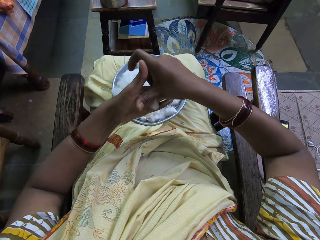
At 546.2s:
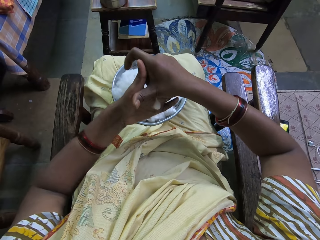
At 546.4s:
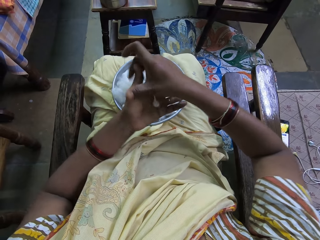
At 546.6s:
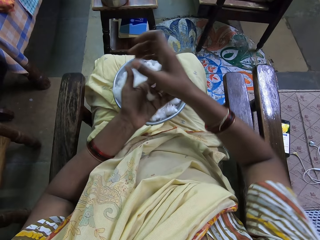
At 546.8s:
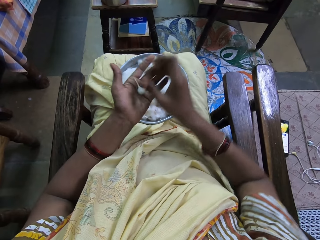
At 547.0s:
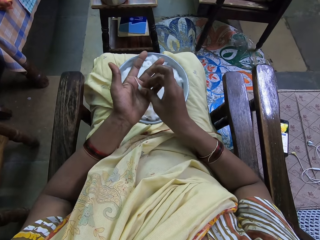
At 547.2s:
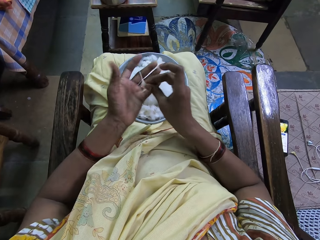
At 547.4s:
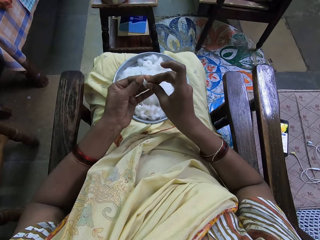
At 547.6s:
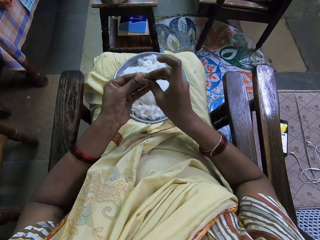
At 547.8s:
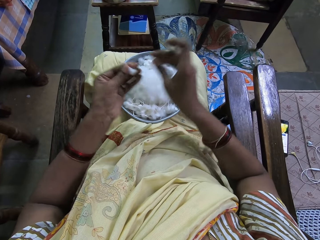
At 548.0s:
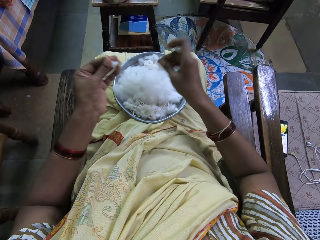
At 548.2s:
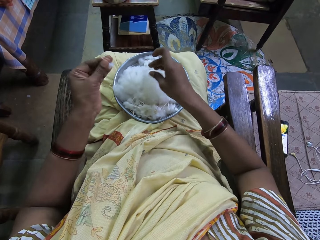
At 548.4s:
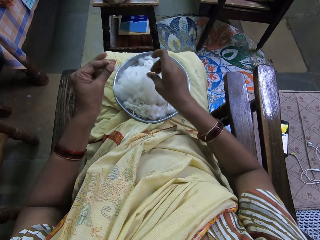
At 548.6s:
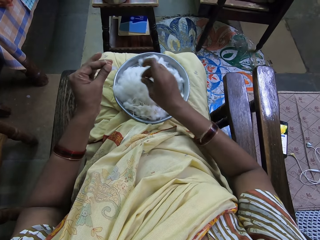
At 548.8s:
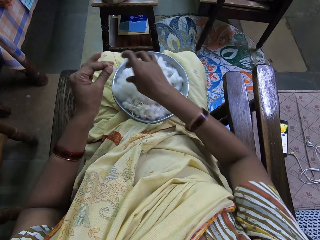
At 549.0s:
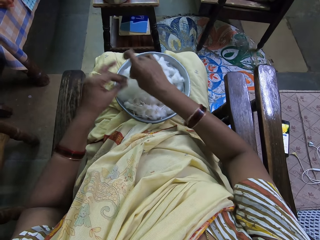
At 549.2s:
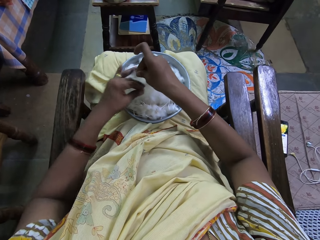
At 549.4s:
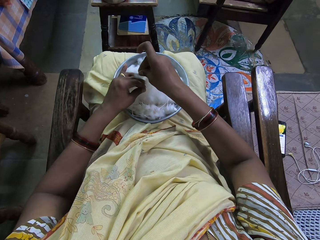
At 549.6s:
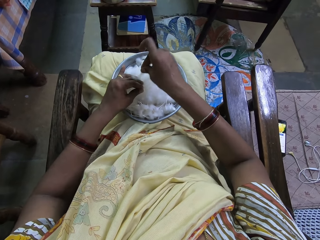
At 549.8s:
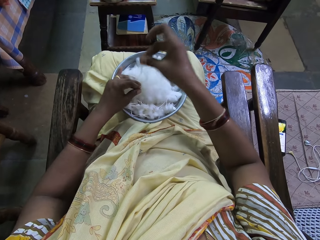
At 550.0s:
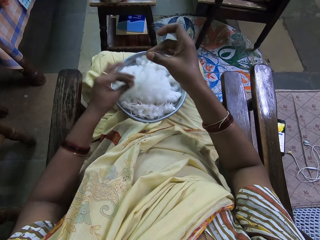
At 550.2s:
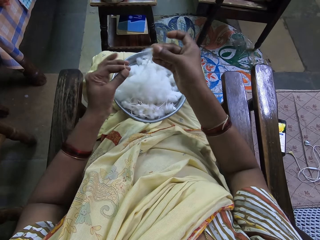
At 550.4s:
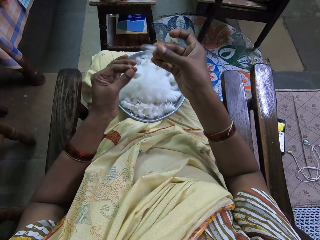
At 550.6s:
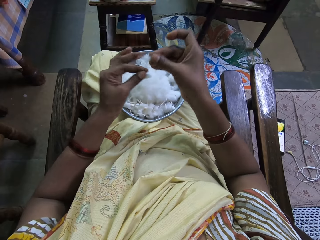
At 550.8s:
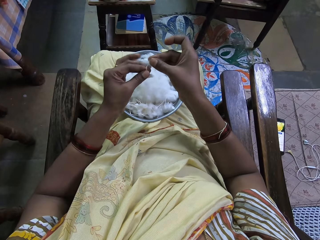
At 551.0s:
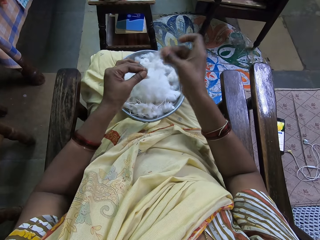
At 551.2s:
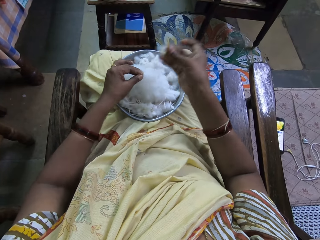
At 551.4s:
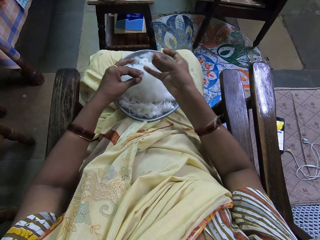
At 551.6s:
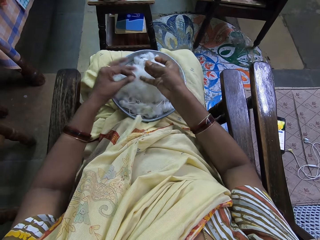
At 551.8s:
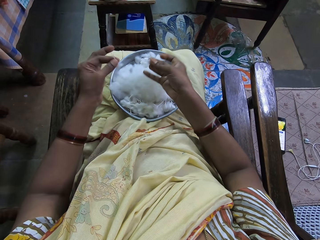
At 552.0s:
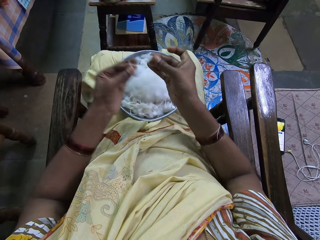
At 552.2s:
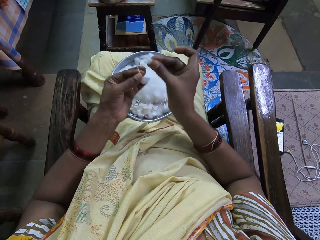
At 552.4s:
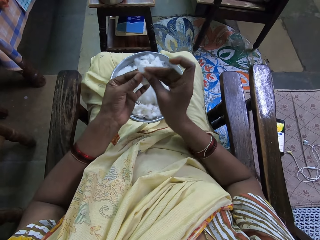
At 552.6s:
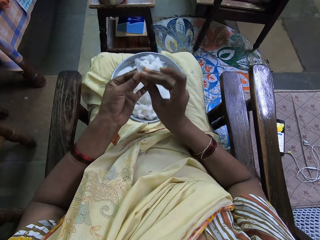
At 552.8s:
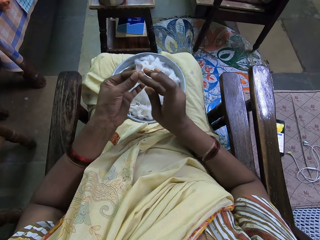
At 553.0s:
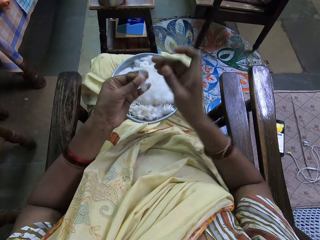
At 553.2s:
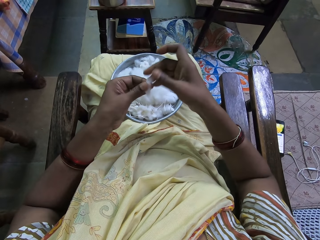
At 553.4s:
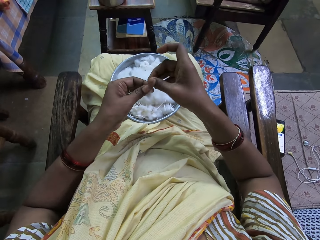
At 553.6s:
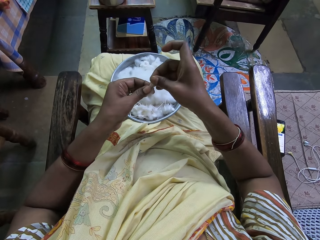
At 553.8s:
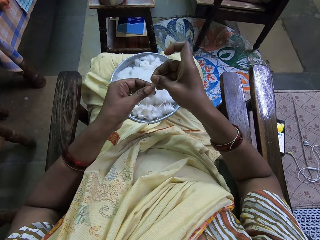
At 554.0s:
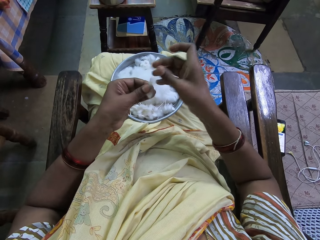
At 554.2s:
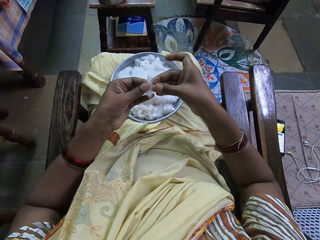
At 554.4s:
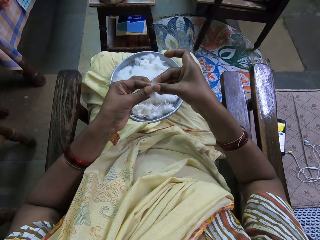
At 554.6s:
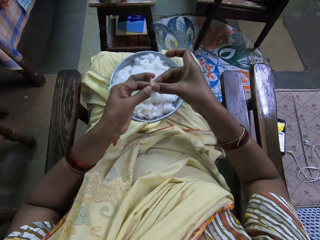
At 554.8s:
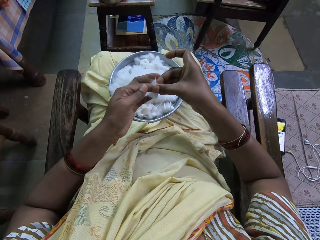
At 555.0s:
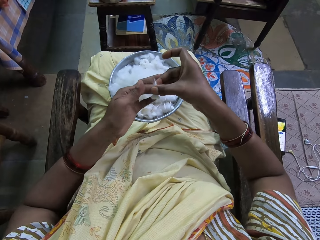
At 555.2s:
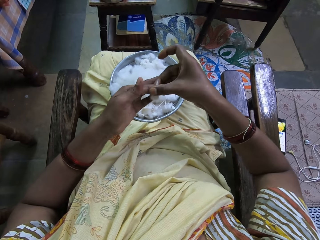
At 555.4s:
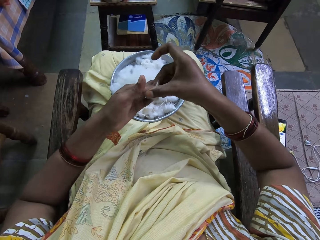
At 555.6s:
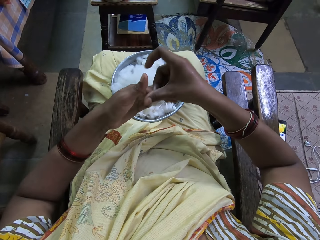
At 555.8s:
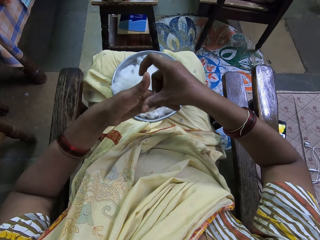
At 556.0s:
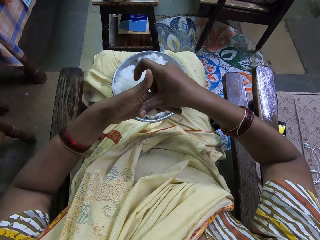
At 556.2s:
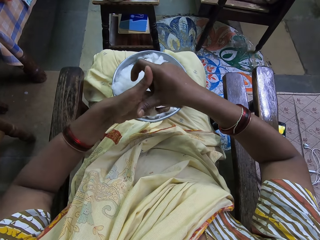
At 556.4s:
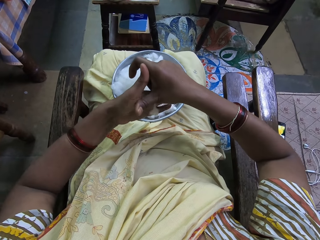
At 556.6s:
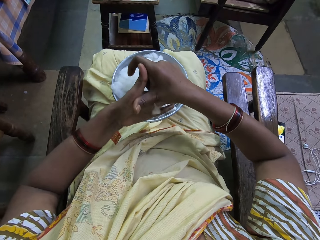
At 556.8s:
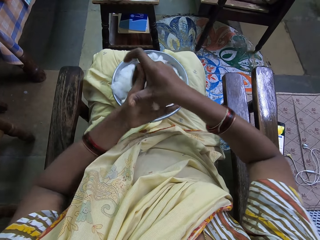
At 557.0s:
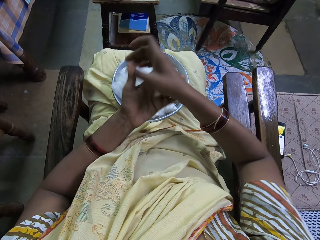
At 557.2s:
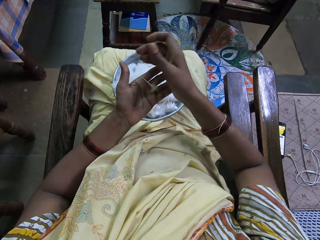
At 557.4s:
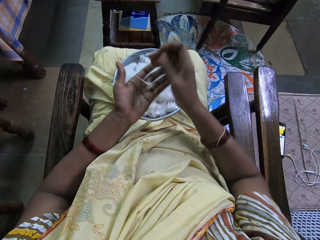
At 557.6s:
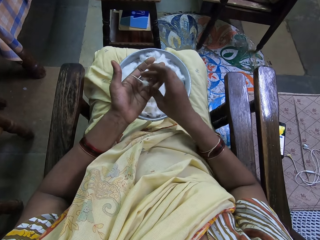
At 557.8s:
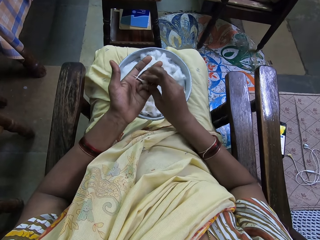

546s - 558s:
The camera wearer cuts a cotton in the tray. They pick a cotton. They split the cotton into two. They drop the cotton piece in the tray. They join the cottons in hands. They roll the cotton. They roll the cotton again.

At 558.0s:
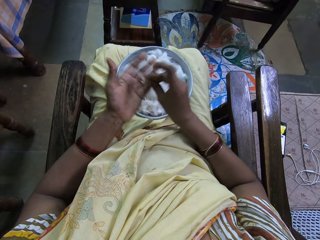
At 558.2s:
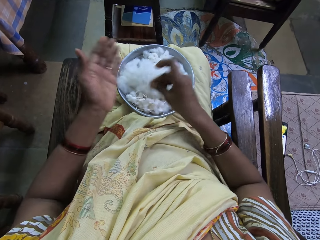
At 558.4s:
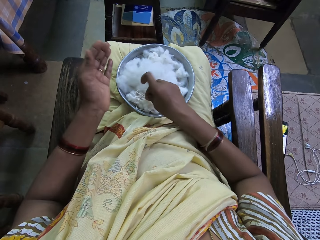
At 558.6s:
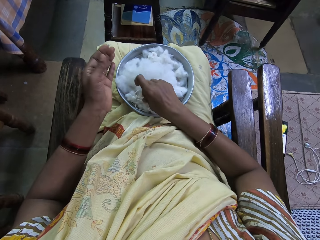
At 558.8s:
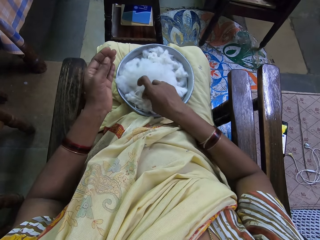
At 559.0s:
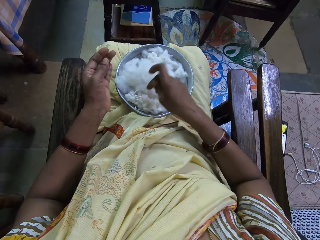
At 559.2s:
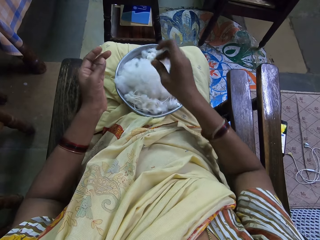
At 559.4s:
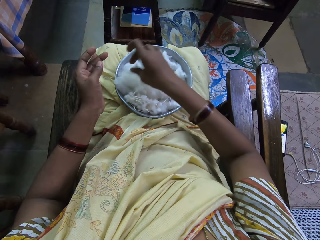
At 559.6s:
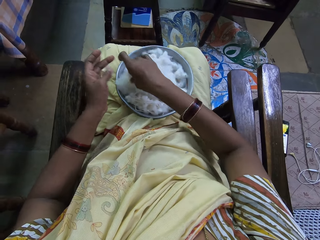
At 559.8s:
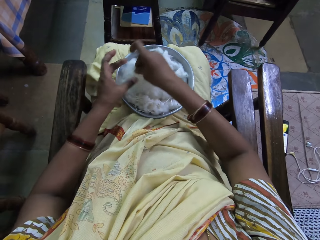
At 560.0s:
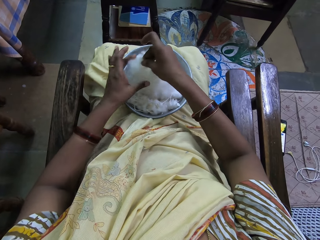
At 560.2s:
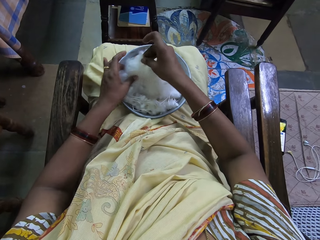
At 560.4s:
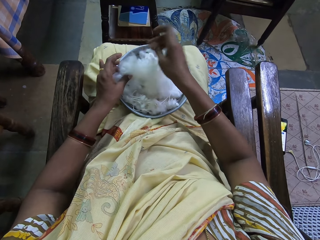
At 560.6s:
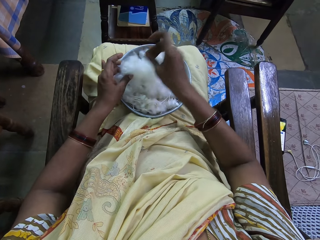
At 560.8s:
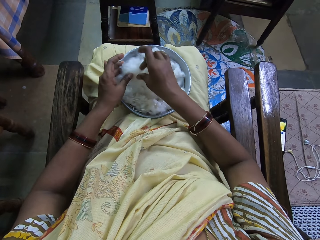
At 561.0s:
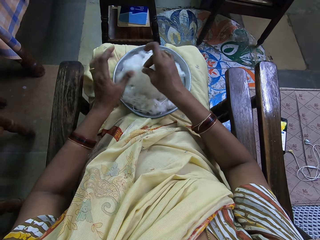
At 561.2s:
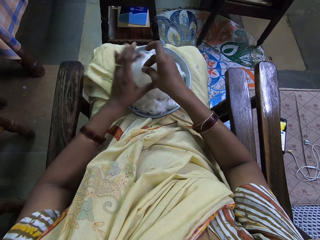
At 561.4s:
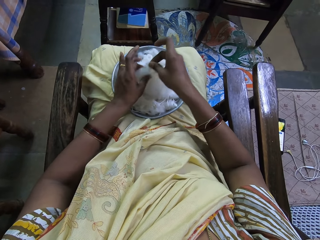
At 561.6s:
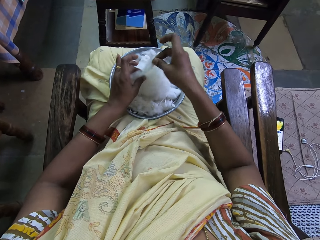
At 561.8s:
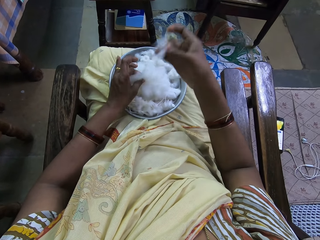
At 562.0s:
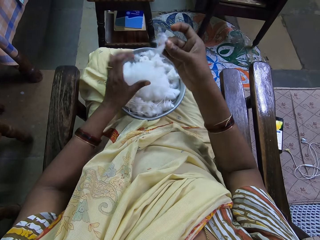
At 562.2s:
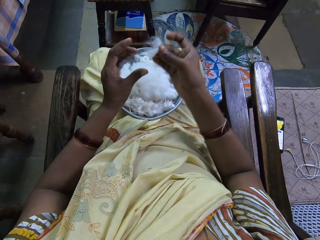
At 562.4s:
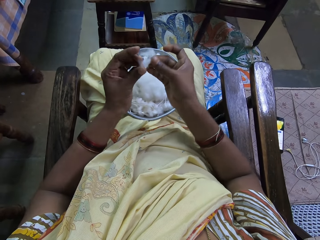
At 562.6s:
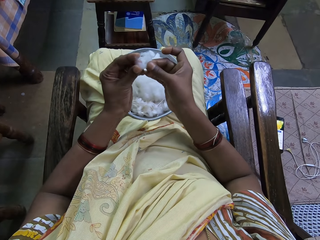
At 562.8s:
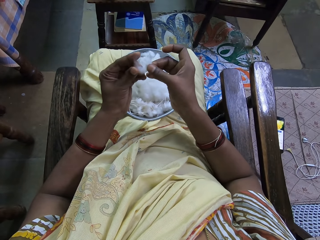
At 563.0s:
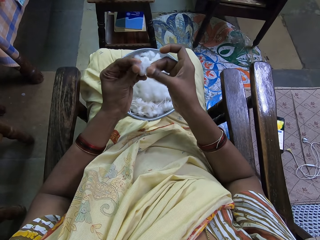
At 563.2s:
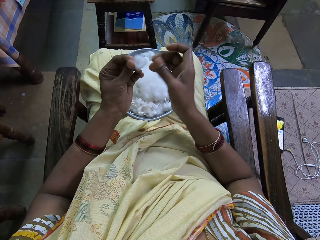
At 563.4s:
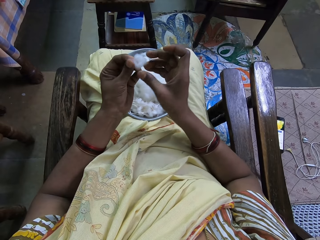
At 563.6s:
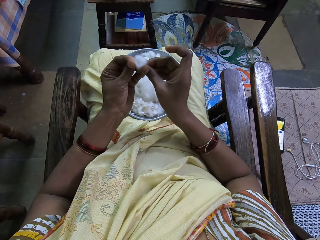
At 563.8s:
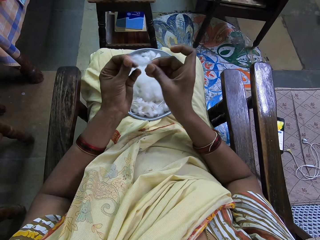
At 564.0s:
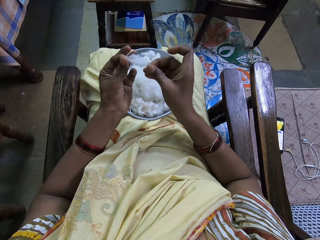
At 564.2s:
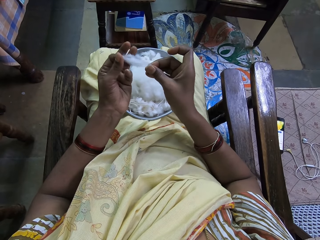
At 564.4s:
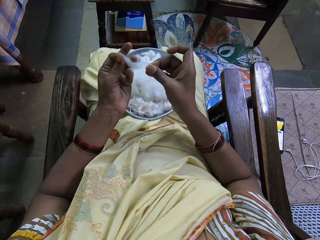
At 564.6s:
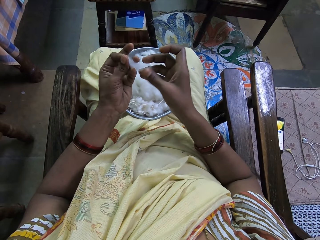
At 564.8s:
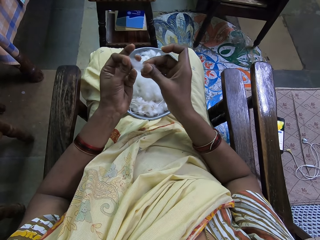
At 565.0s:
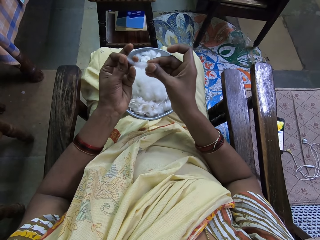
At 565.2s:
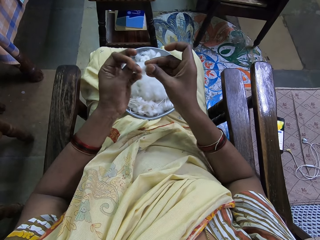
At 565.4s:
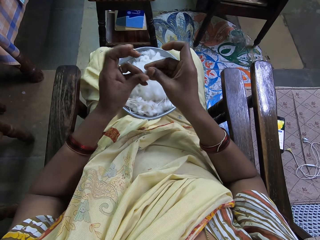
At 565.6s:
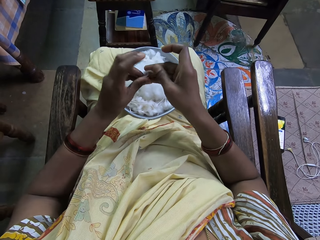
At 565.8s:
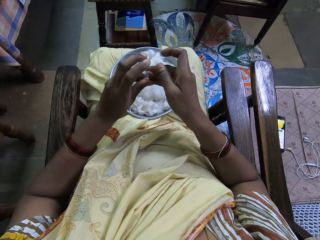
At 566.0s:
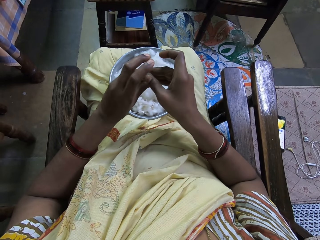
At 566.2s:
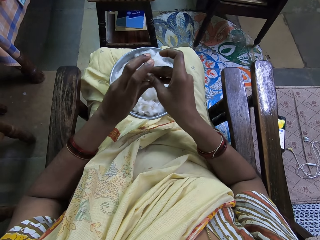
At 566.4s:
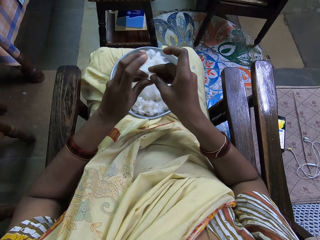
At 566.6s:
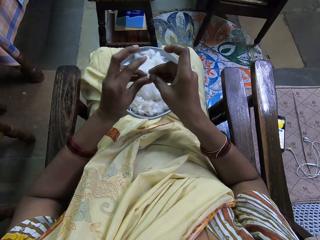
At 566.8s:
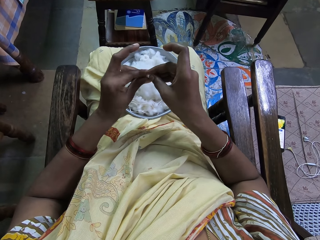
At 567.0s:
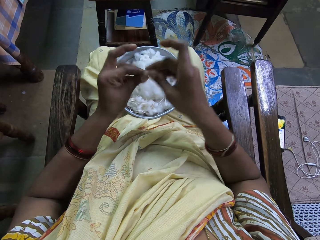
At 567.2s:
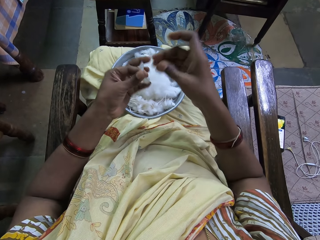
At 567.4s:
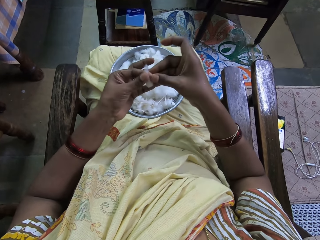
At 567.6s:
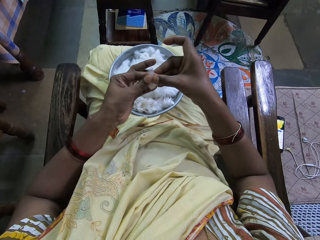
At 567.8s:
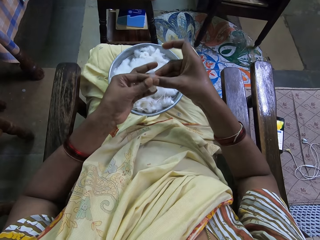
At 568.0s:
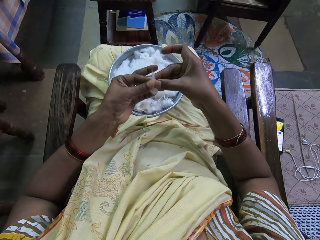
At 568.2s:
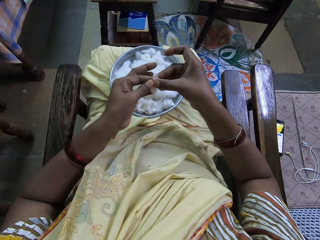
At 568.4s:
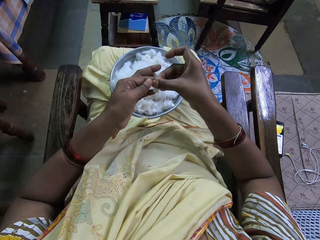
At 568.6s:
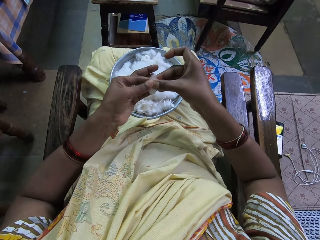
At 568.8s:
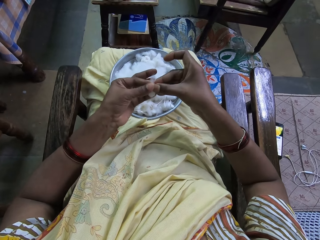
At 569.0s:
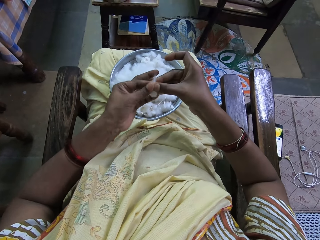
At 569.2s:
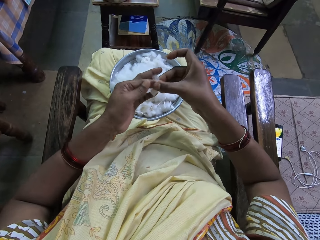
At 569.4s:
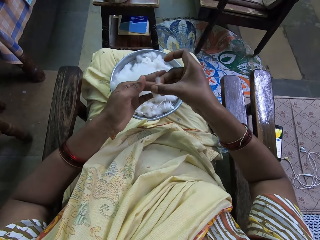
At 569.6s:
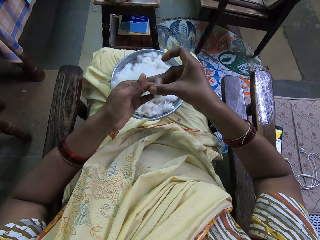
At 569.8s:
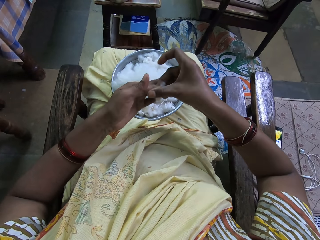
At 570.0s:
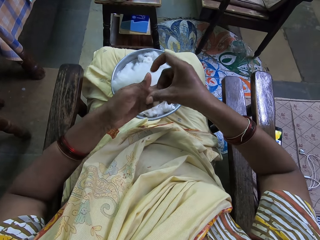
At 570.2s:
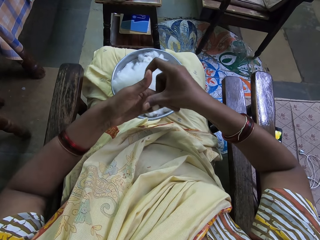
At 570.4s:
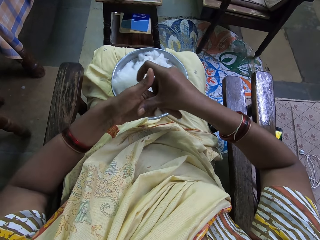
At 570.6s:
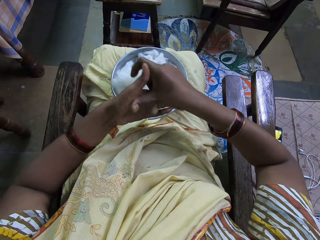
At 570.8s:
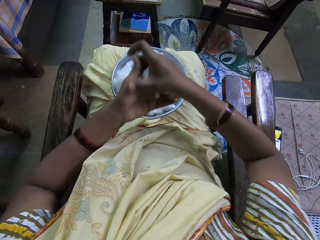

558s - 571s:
The camera wearer places the cotton in the tray. They pull the cotton. They pick the cotton. They fold the cotton. They roll the cotton. They twist the cotton.
